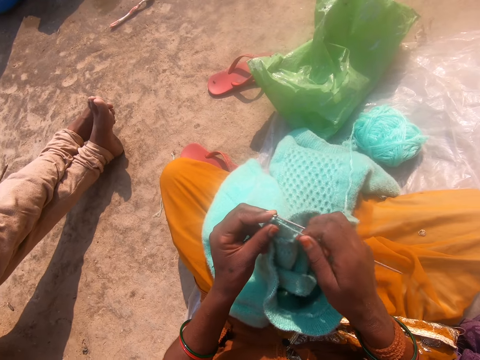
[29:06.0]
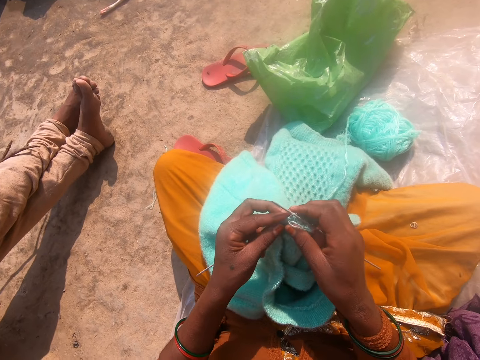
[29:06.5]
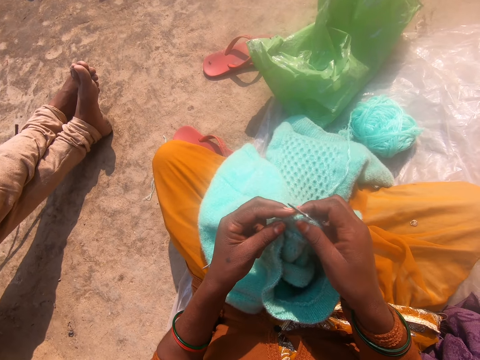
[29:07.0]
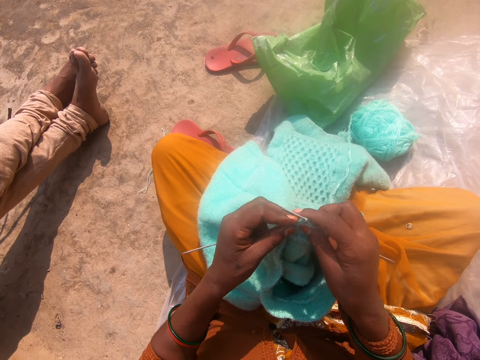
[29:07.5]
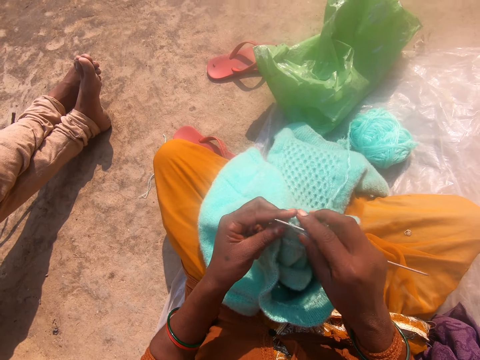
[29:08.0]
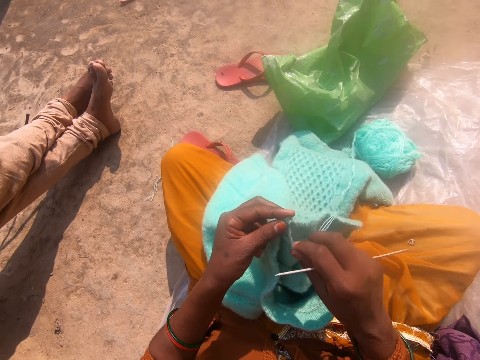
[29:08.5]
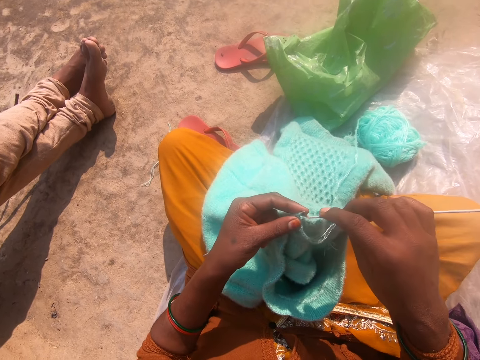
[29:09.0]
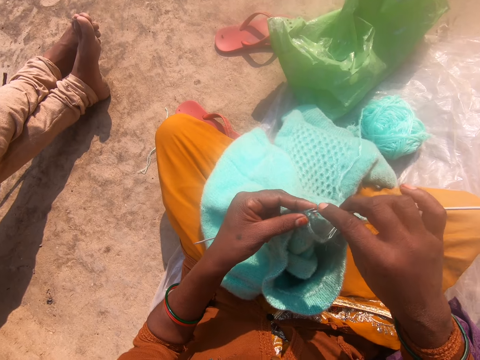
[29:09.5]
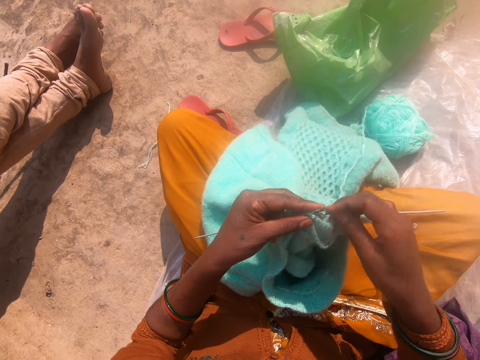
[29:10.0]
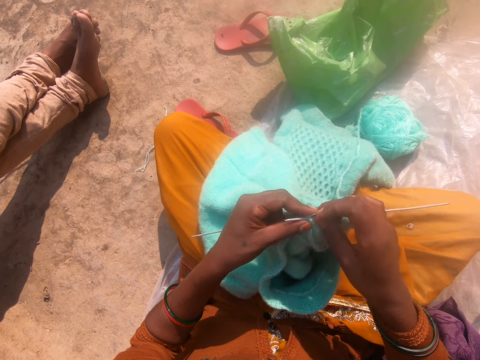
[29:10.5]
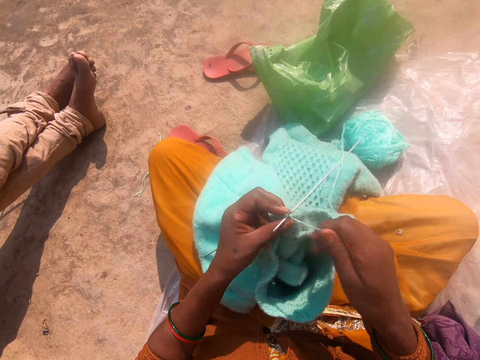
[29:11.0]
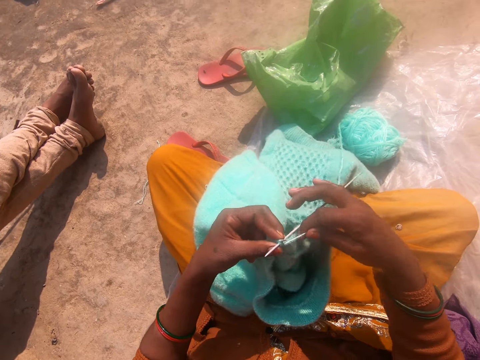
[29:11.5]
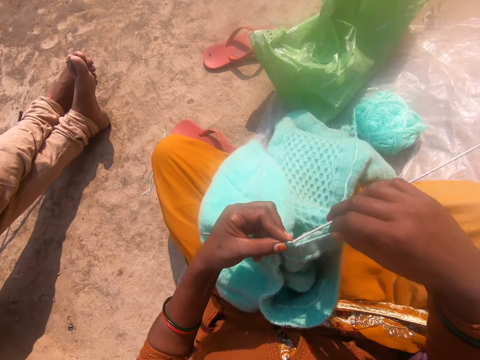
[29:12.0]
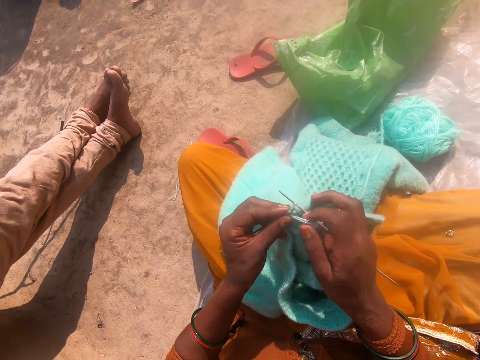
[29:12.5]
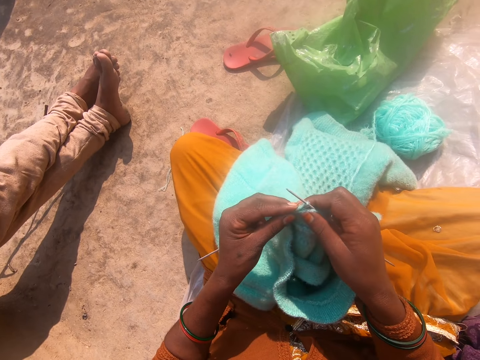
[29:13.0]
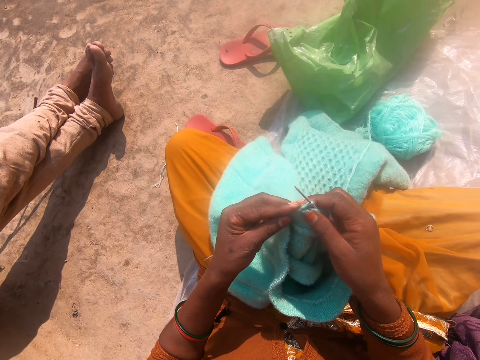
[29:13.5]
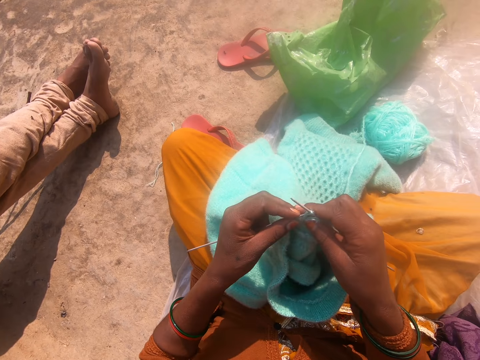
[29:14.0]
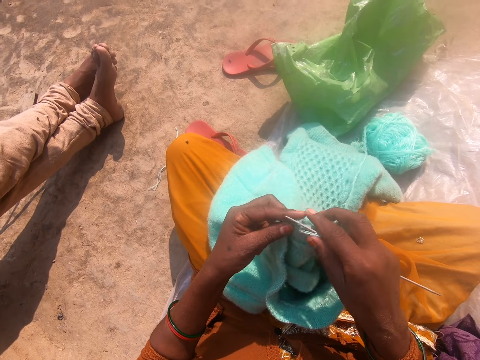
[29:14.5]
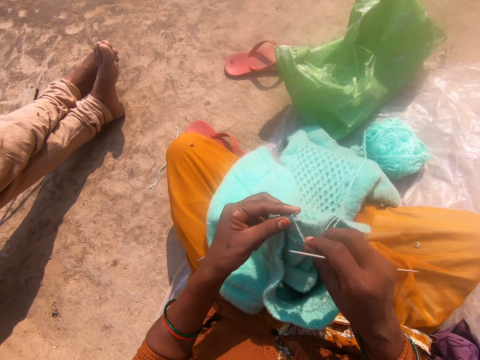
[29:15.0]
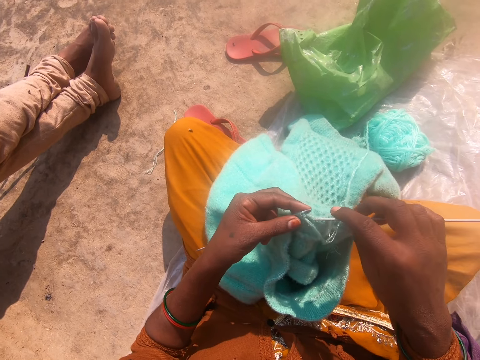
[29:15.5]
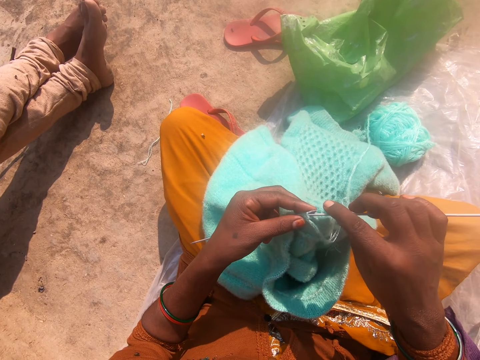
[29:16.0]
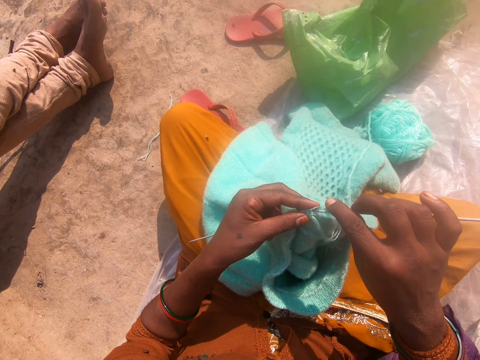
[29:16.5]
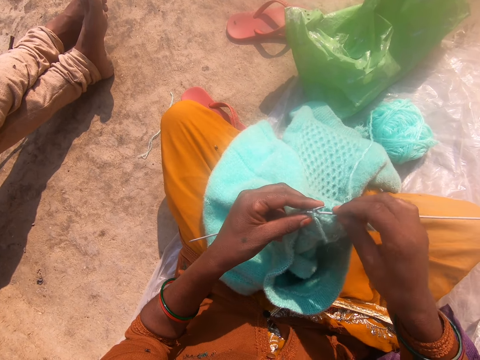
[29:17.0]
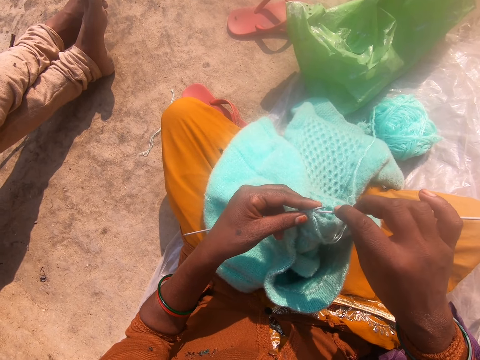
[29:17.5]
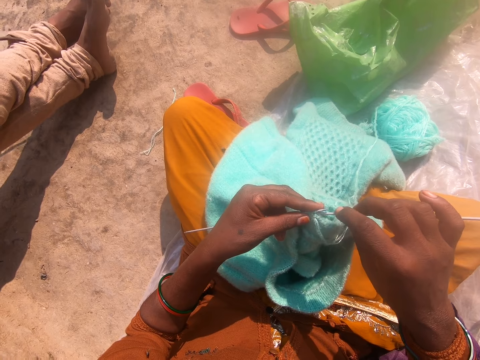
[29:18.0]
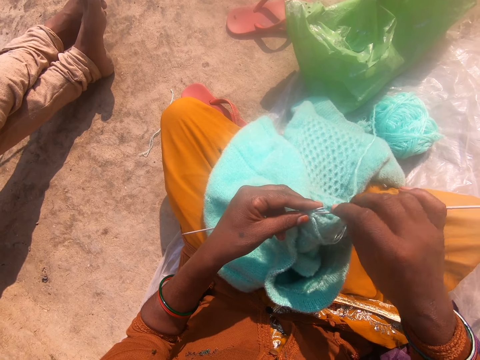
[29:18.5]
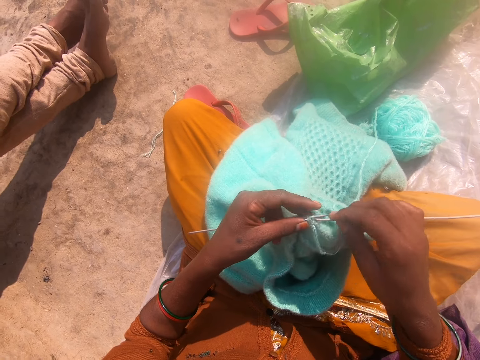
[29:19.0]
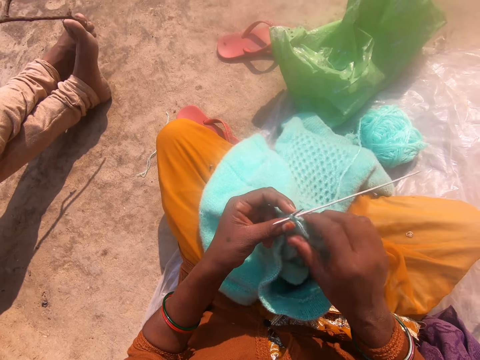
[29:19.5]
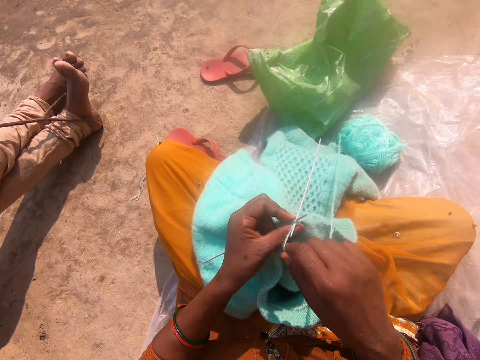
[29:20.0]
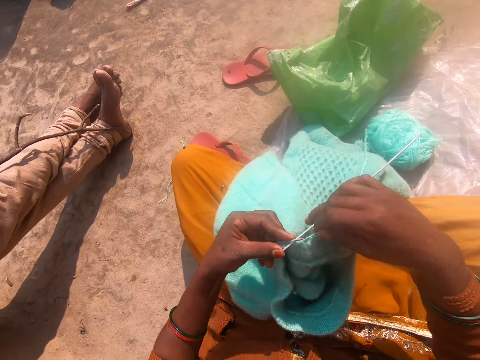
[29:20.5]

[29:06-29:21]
The camera wearer pushes the thread in the needle. They pull the thread. They let go of the thread. They knit cloth with a knitting needle. They converse with a person. They pull the thread. They let go of the thread. They knit the cloth with the knitting needle. They converse with the person. They knit the cloth with the knitting needle.

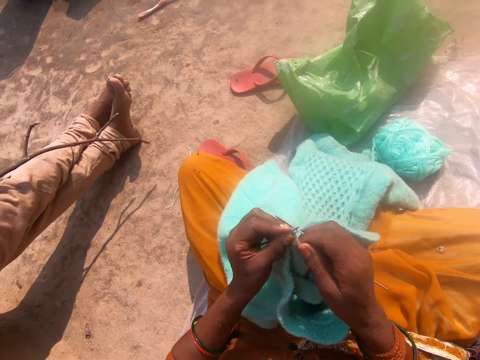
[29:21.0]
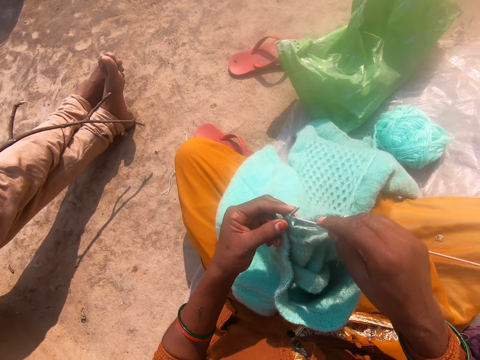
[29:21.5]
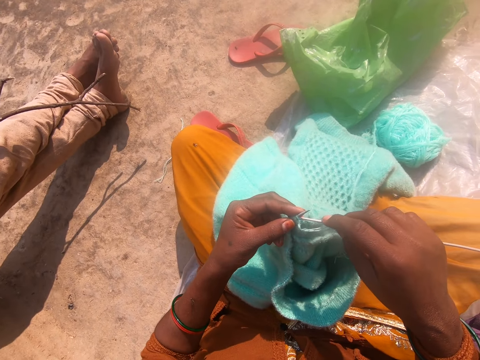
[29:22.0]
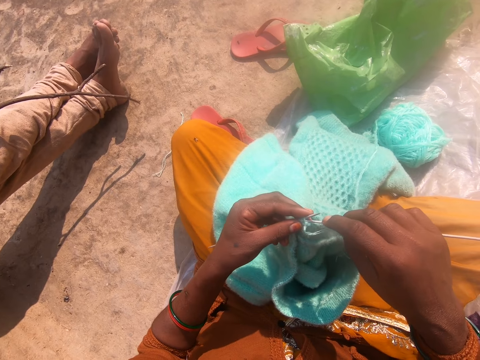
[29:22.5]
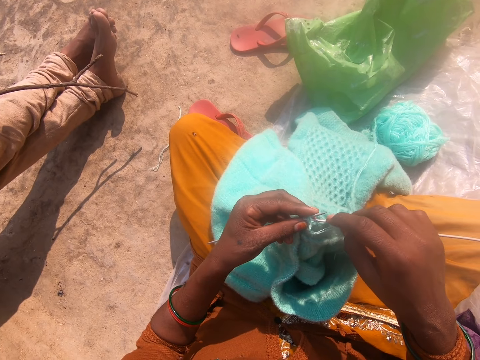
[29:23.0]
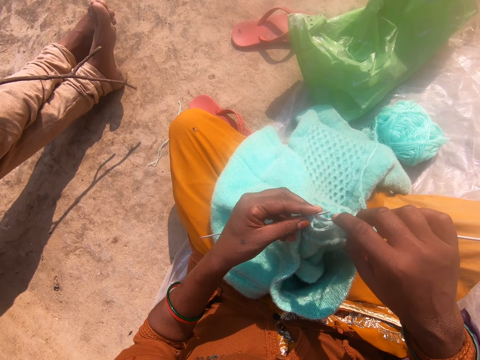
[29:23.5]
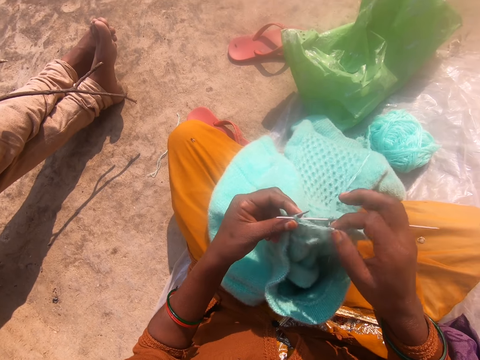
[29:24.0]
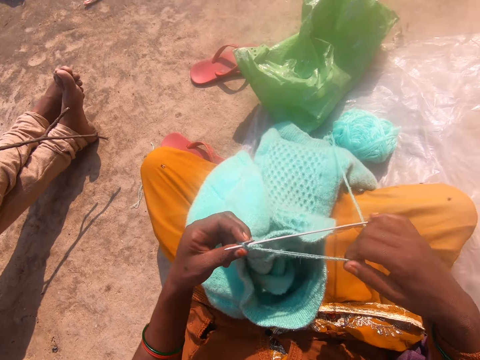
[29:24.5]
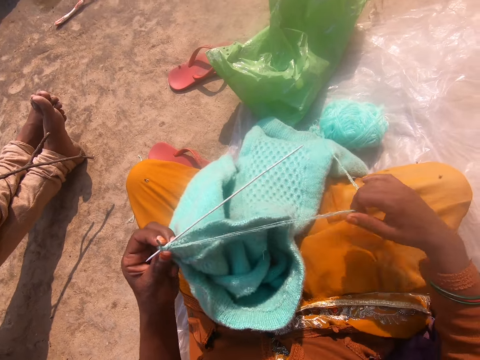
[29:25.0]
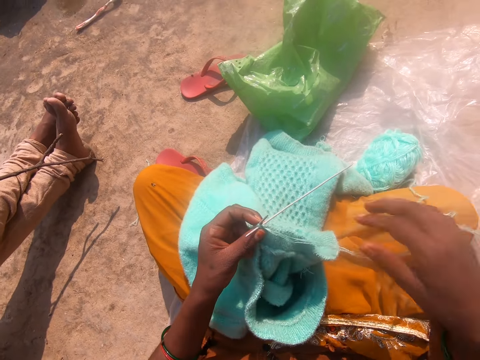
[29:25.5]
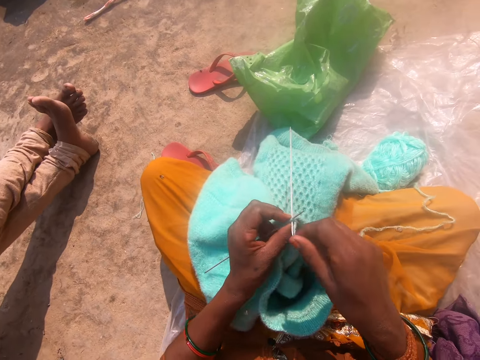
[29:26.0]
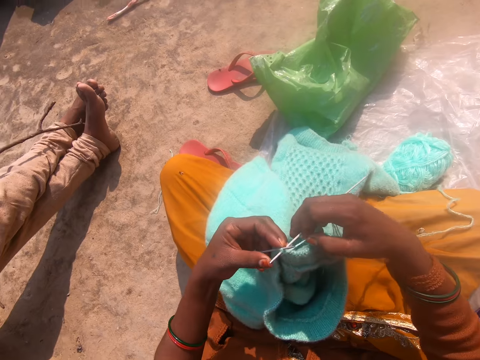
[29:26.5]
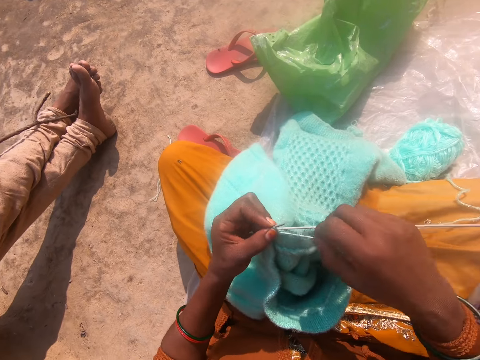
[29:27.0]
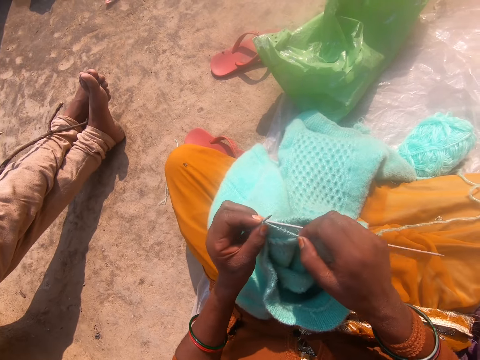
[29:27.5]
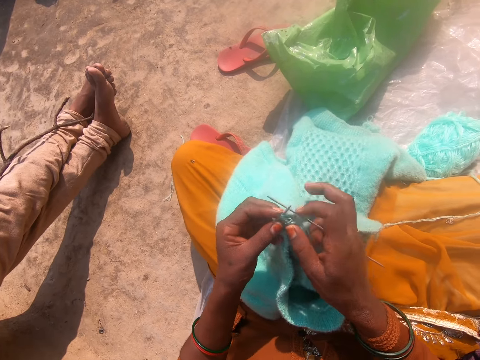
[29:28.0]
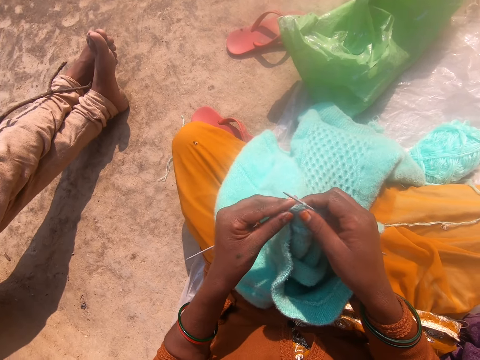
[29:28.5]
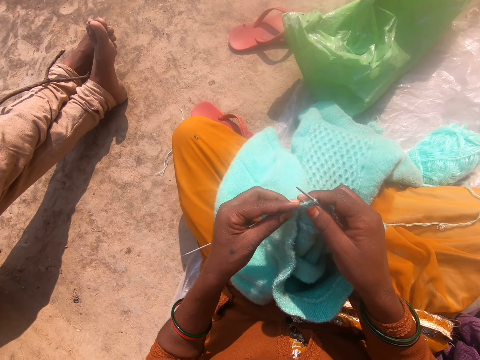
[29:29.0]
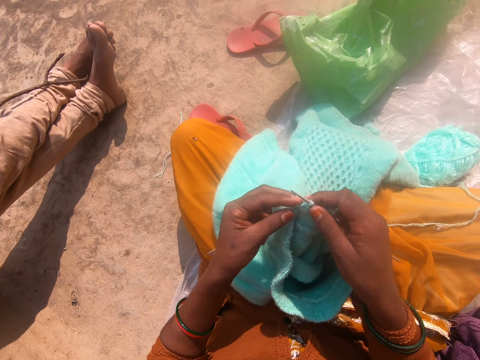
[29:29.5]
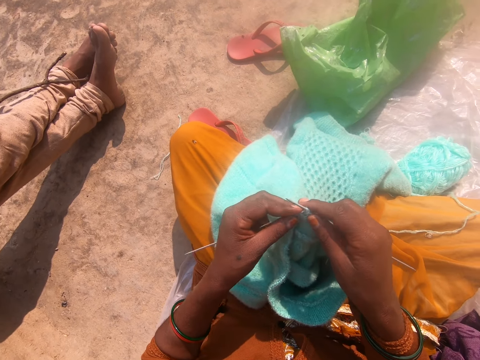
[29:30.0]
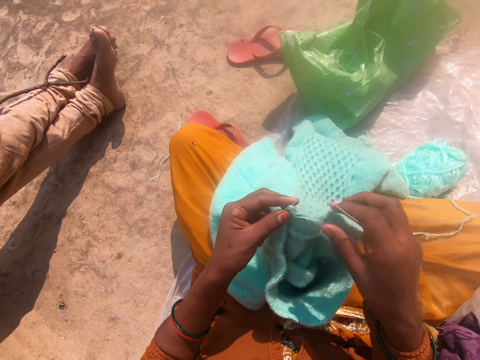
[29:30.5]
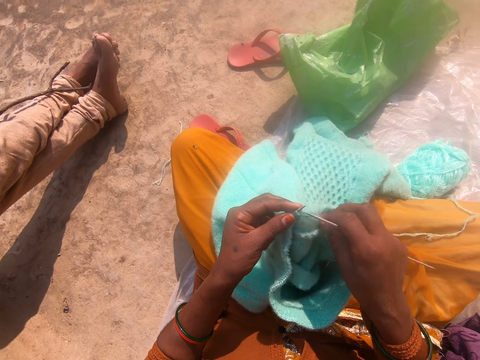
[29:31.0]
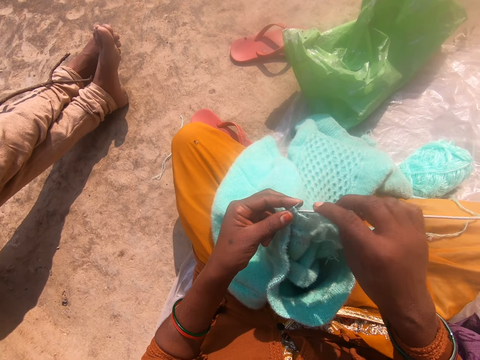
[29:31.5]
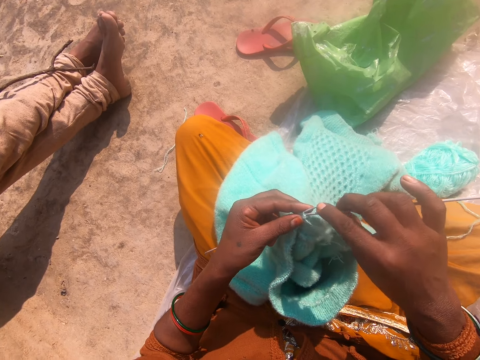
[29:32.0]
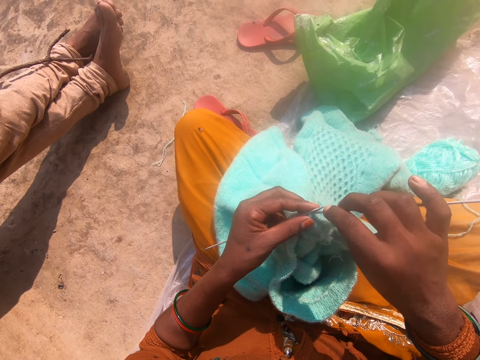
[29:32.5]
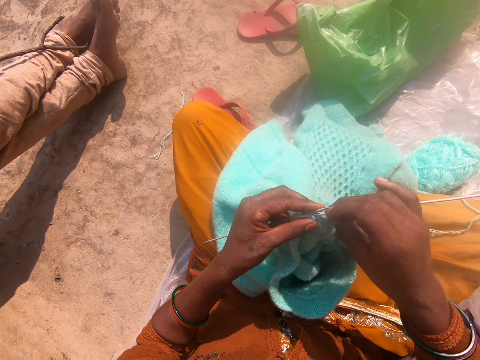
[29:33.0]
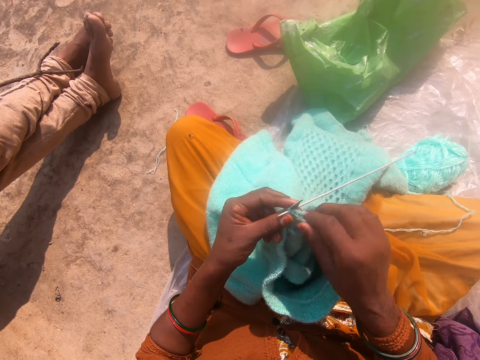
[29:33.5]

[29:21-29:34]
The camera wearer pulls the thread. They converse with a person. They pull the thread, let go of the thread, and hold the thread. They knit the cloth or cardigan with a knitting needle. They converse with the person. They knit the cloth with the knitting needle. They push the thread in the needle. They converse with the person. They knit the cloth with the knitting needle. They pull the thread and let go of the thread. They knit the cloth with the knitting needle.
